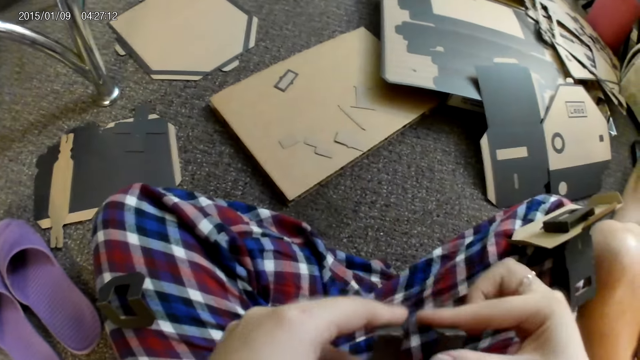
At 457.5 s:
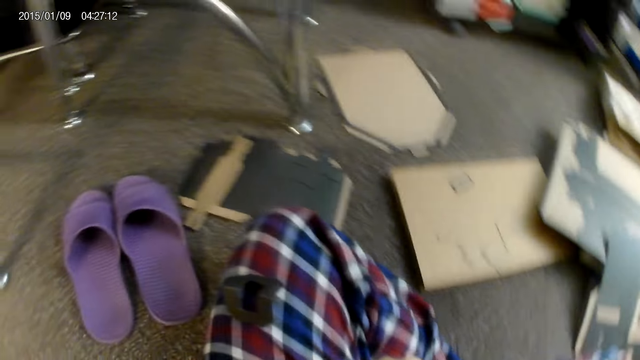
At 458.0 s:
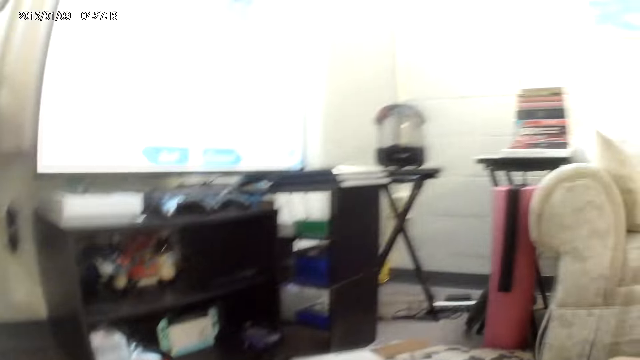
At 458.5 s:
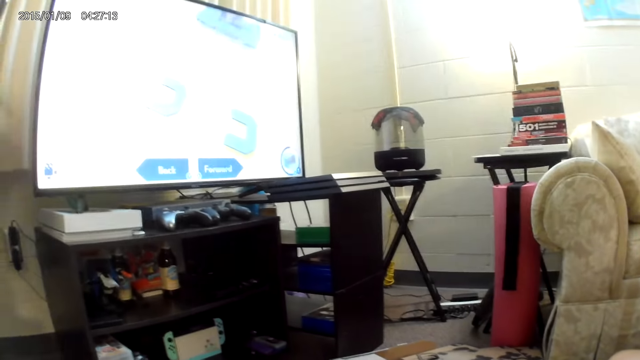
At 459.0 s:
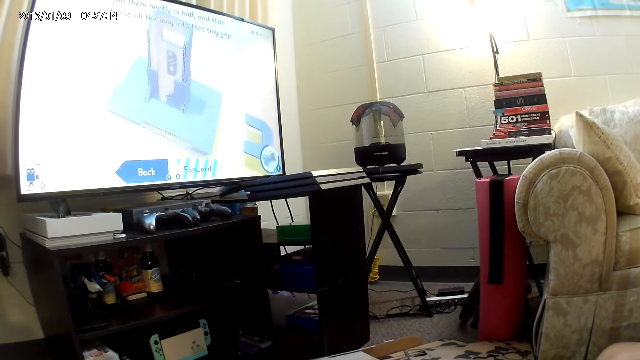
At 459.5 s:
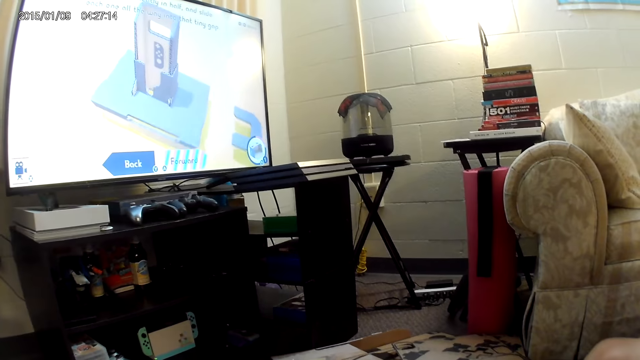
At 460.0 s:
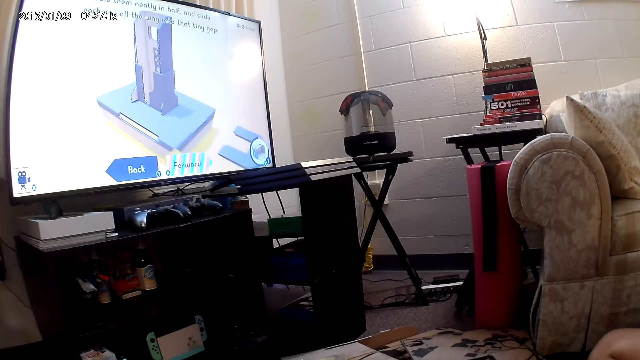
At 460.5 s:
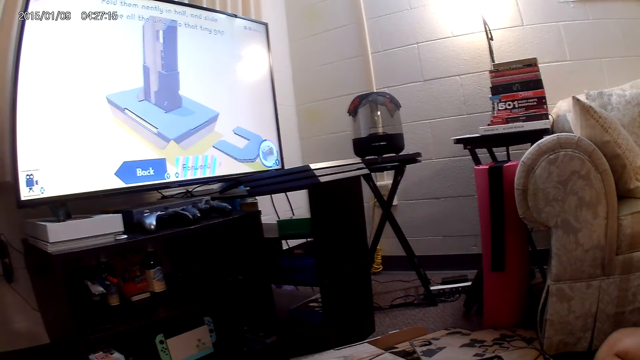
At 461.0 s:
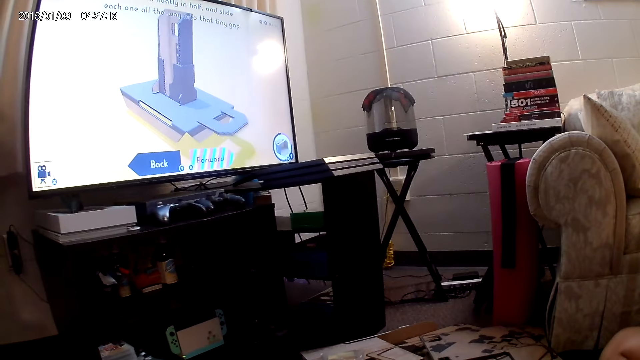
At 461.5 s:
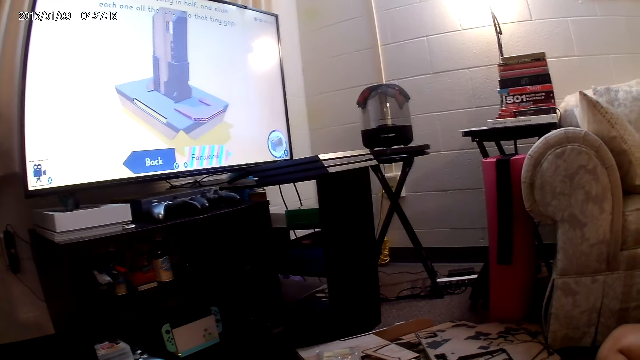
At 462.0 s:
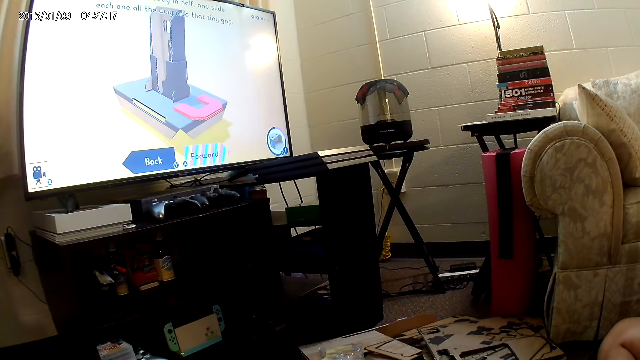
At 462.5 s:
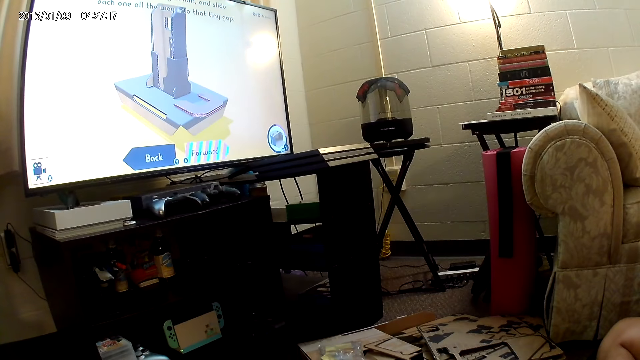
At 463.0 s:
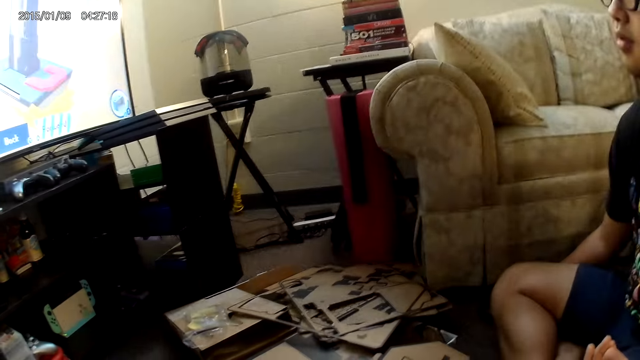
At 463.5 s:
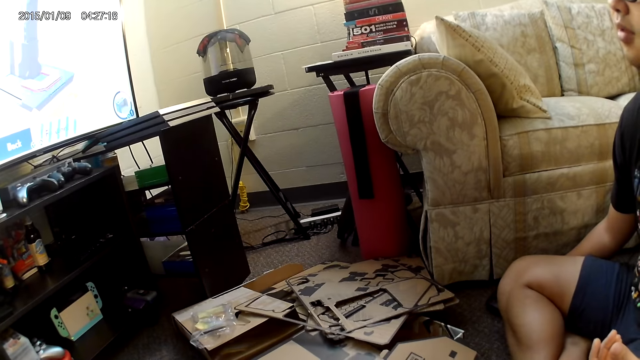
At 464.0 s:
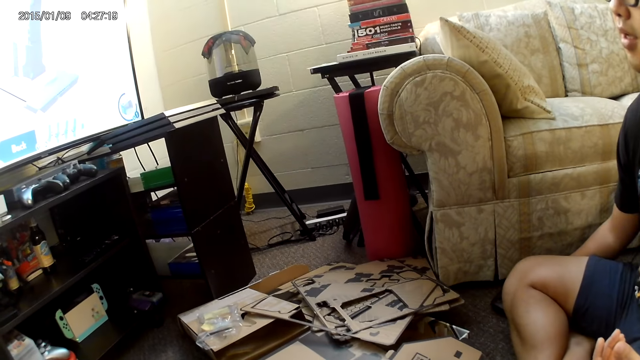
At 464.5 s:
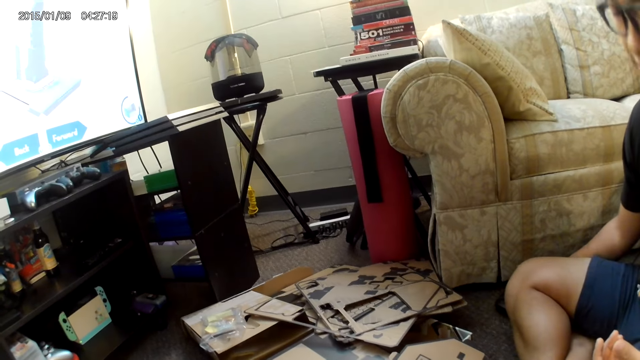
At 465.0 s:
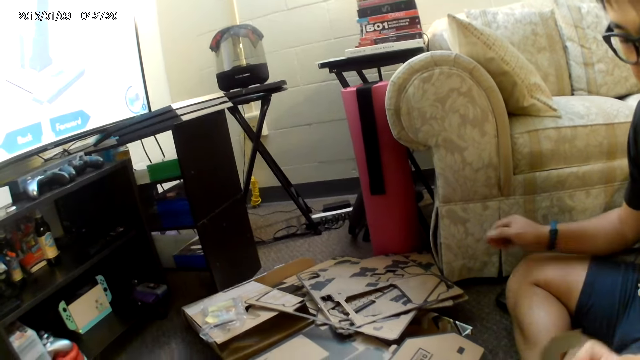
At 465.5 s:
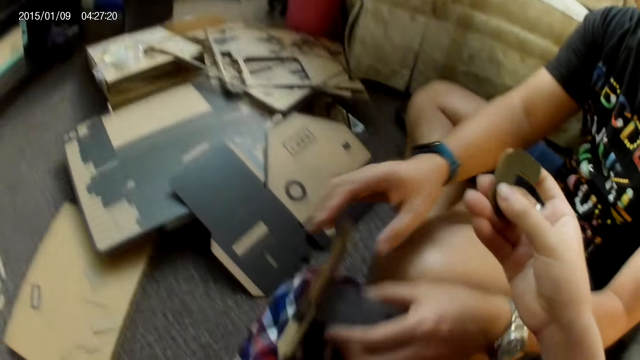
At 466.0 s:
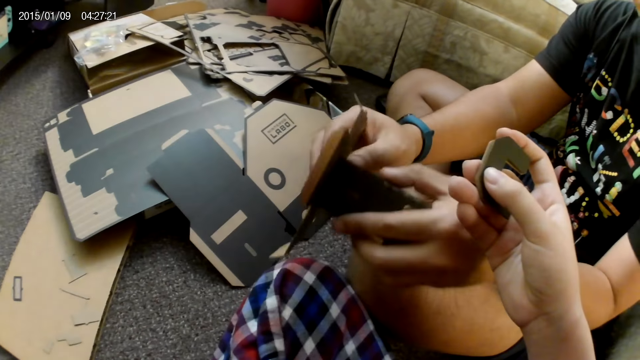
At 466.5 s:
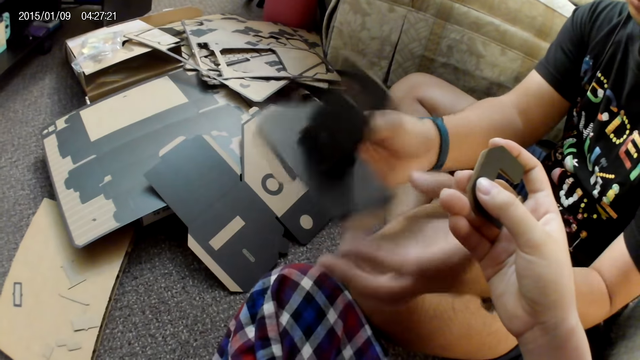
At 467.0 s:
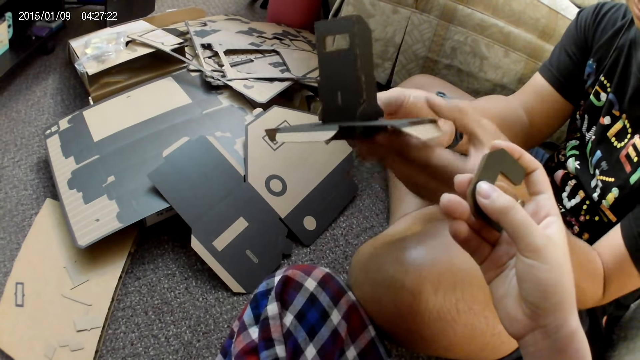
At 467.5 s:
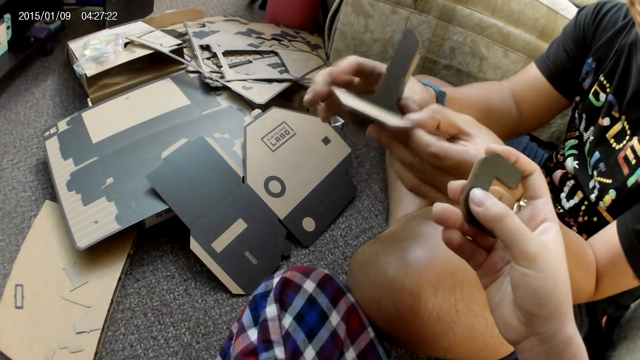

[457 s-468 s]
A man plays a cardbox game. The camera wearer holds the bent cardboard piece with her right hand. The man picks up the assembled cardboard pieces with both hands.

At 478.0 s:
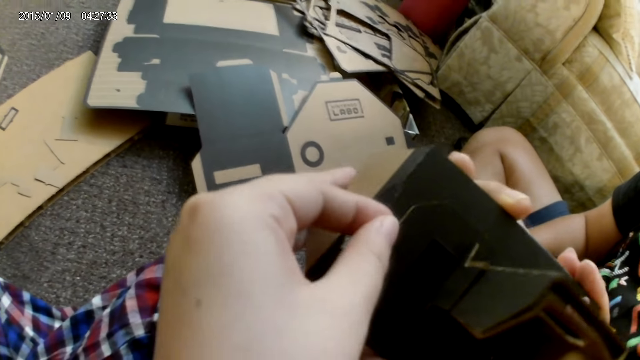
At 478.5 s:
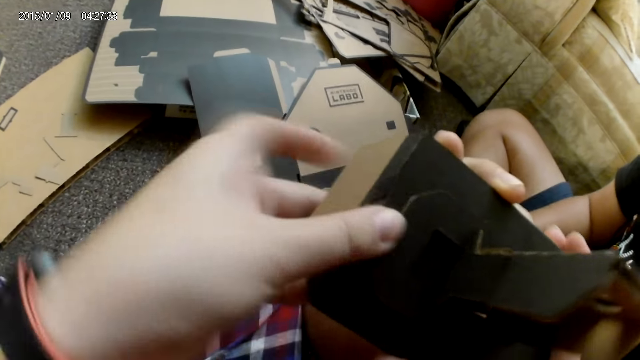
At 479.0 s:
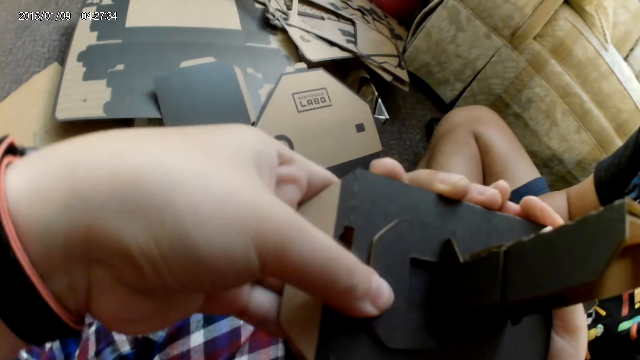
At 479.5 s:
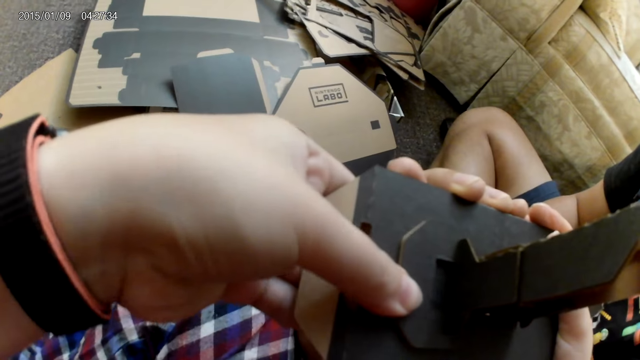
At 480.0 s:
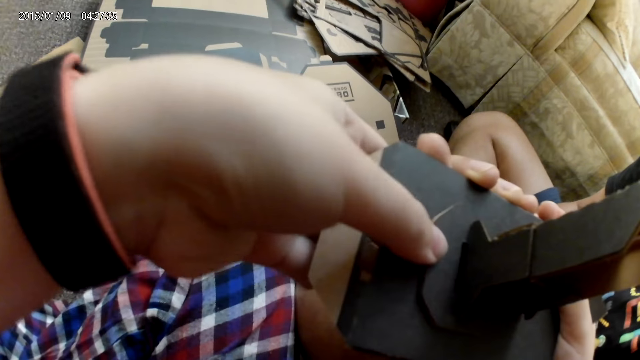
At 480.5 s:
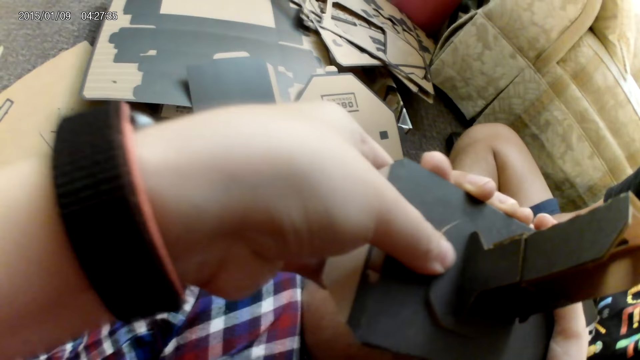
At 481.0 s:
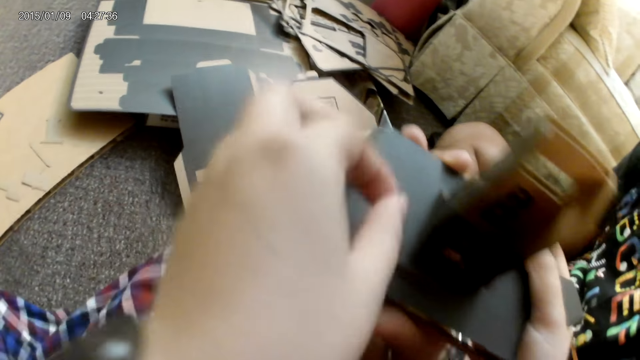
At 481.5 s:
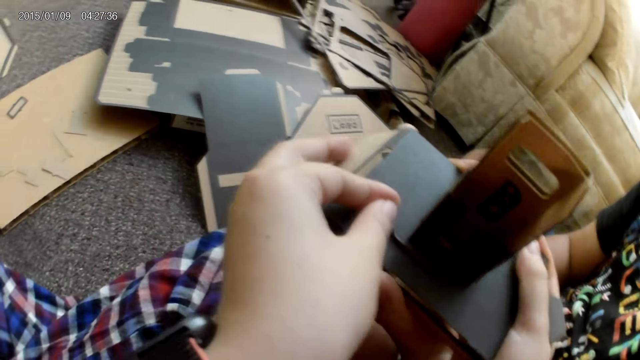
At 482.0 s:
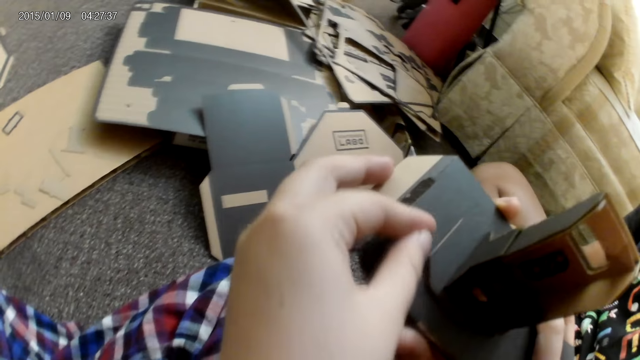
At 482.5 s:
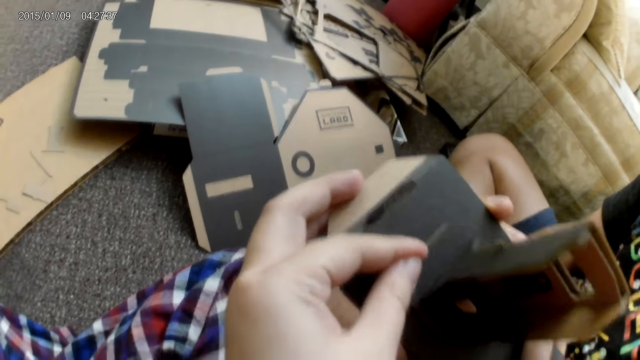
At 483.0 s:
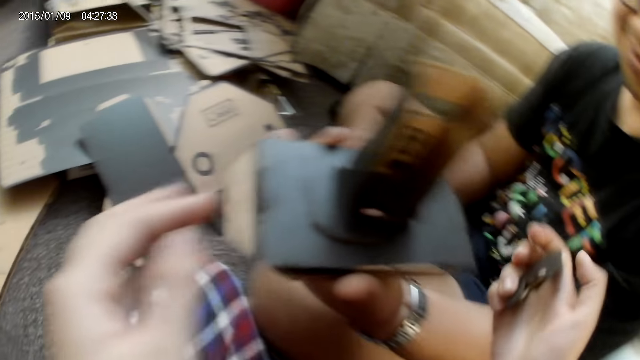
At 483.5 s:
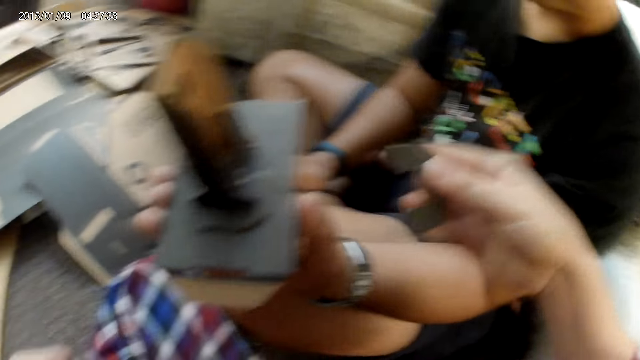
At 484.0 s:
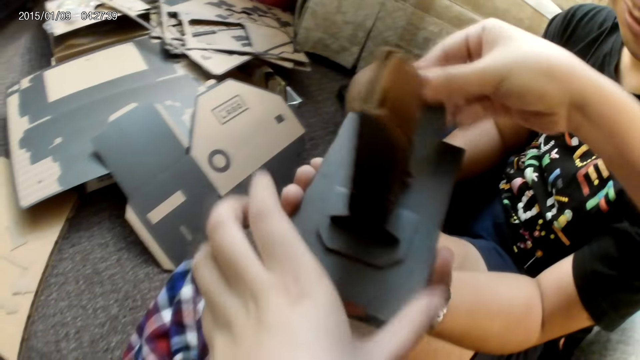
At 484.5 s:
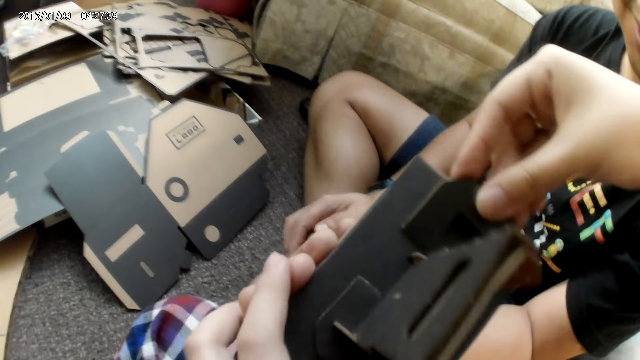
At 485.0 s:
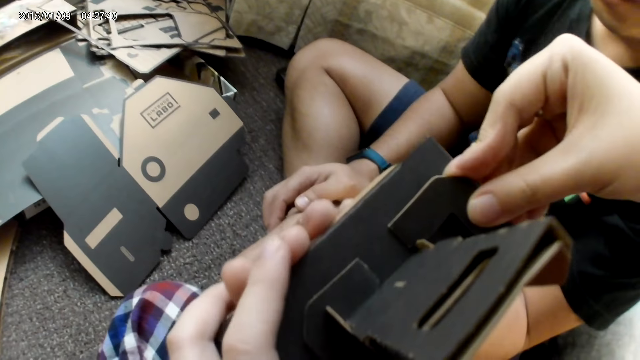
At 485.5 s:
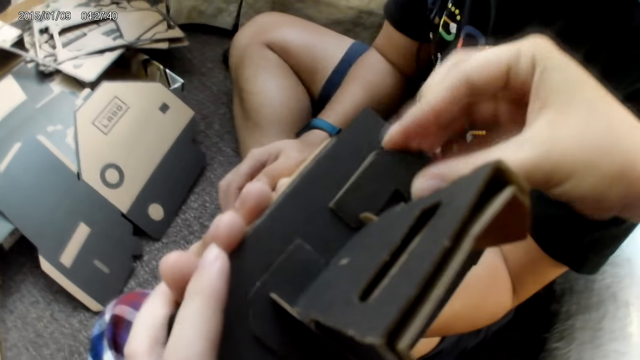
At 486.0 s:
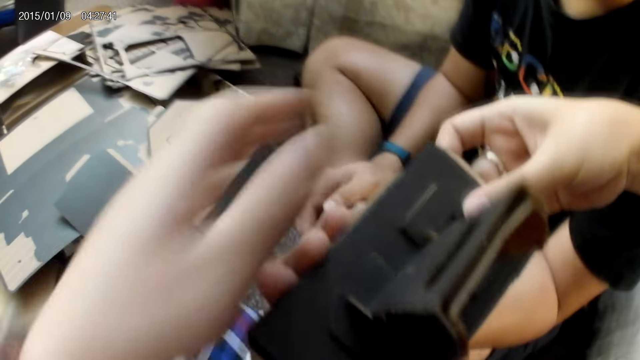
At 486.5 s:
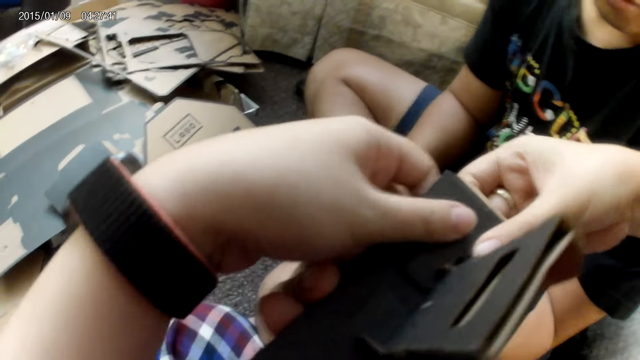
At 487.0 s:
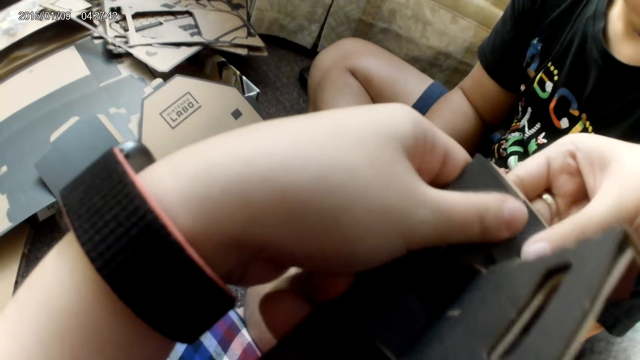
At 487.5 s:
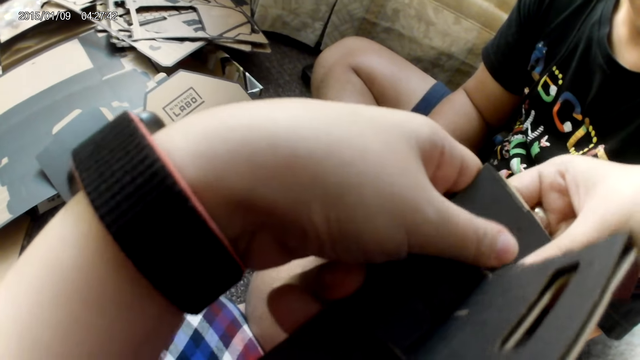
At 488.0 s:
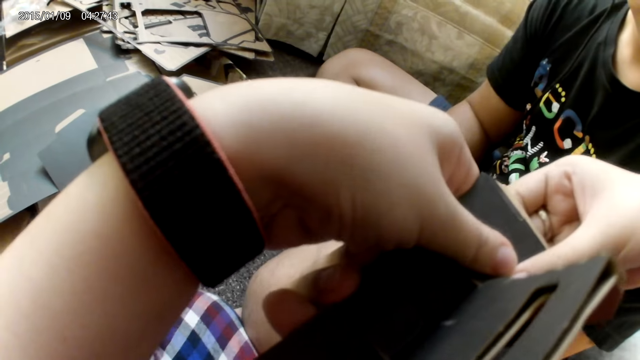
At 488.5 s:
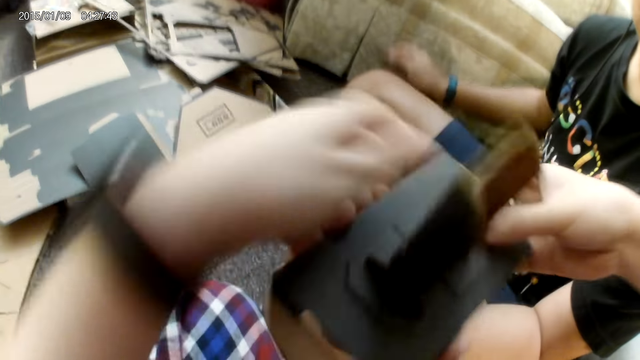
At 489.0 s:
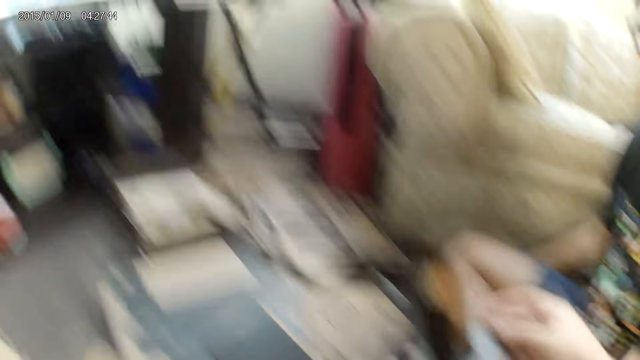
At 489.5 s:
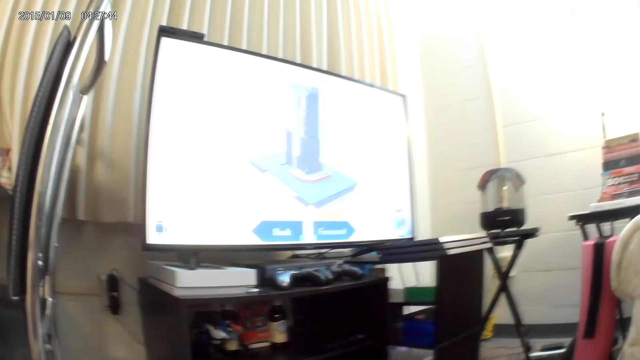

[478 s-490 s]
The camera wearer fixes the assembled cardboard pieces in the left hand of a man with both hands. She holds the assembled cardboard pieces in the left hand of the man with her left hand. She connects another bent cardboard piece to the assembled cardboard pieces in the left hand of the man with her right hand. She fixes the assembled cardboard pieces in the left hand of the man with both hands.
